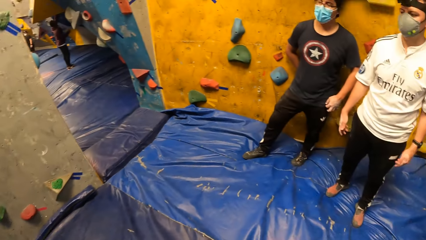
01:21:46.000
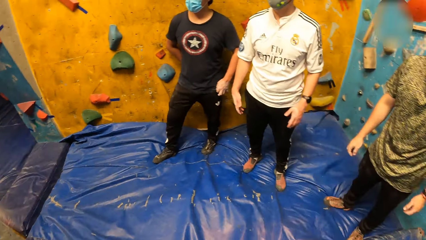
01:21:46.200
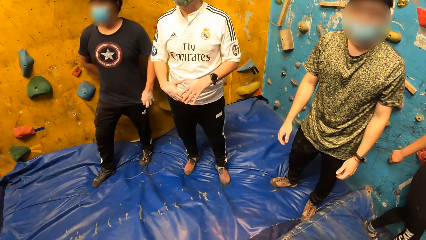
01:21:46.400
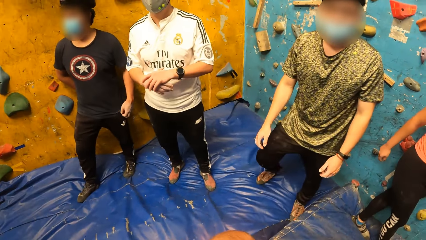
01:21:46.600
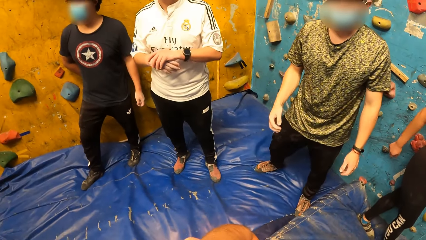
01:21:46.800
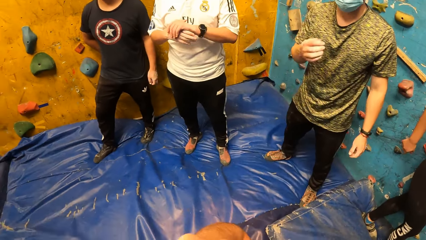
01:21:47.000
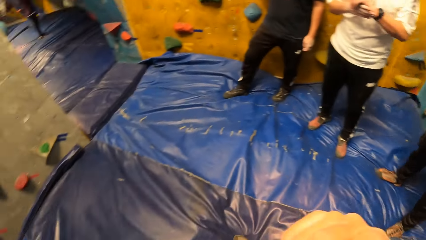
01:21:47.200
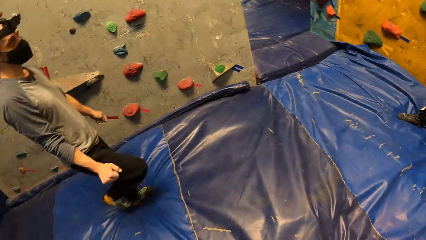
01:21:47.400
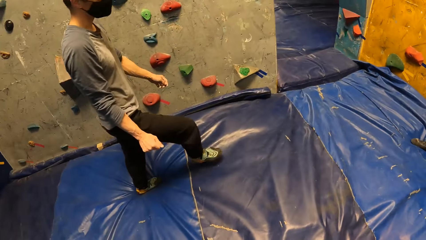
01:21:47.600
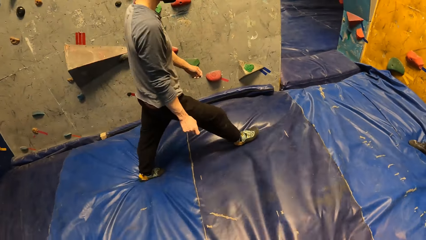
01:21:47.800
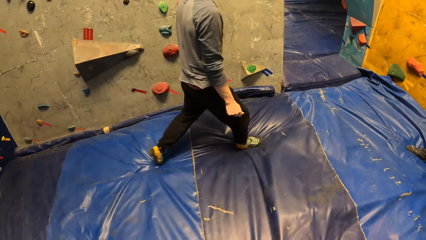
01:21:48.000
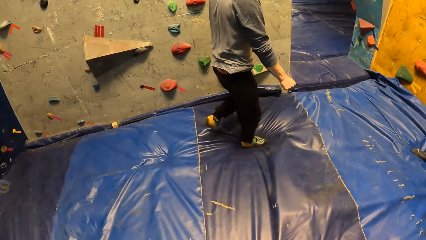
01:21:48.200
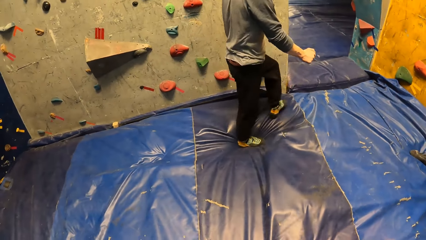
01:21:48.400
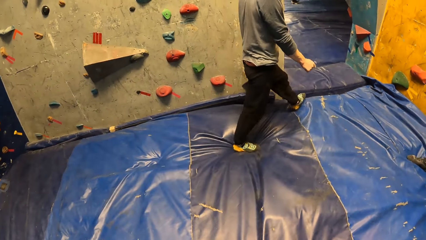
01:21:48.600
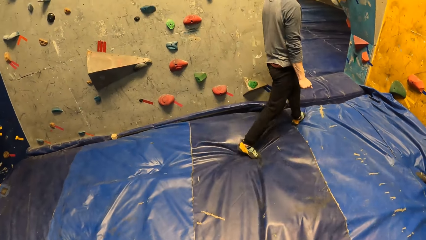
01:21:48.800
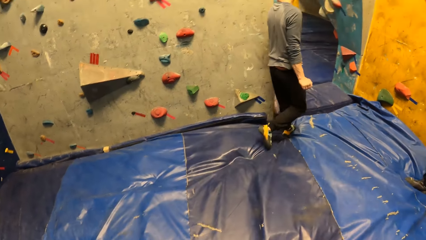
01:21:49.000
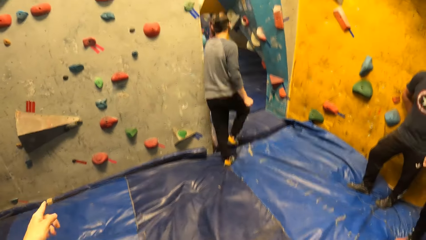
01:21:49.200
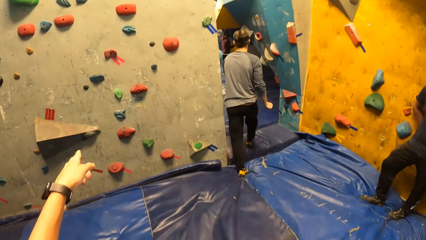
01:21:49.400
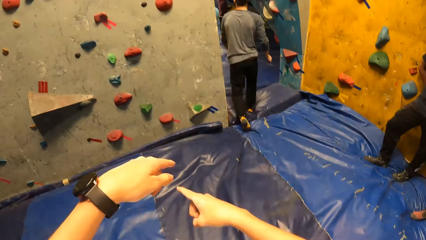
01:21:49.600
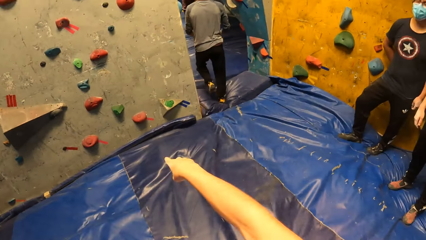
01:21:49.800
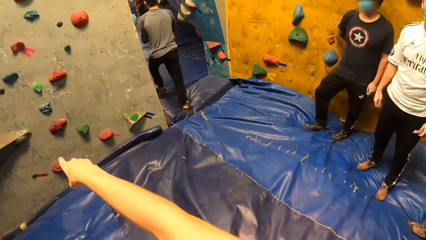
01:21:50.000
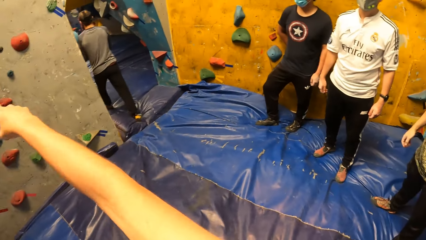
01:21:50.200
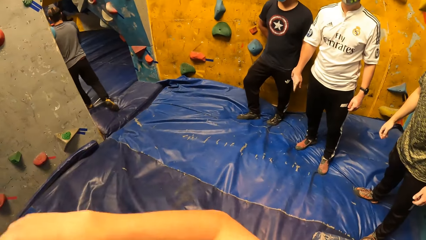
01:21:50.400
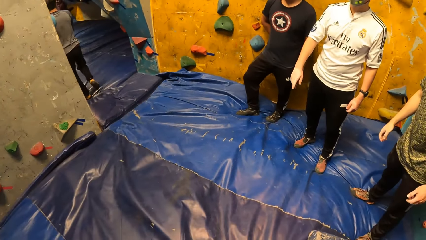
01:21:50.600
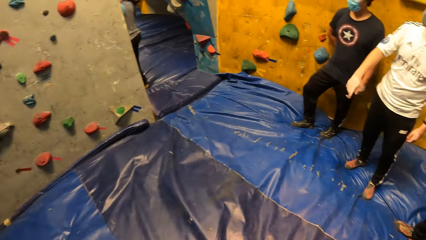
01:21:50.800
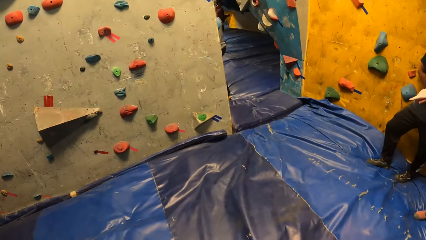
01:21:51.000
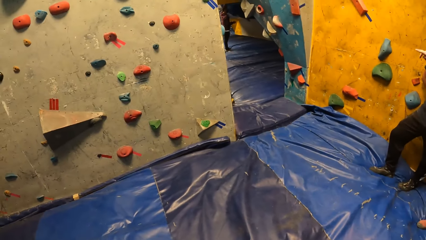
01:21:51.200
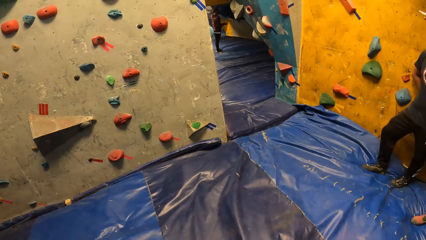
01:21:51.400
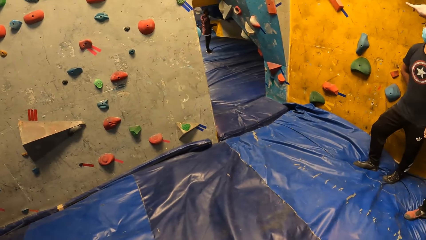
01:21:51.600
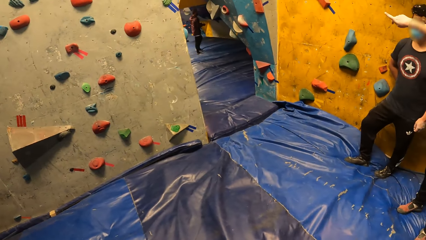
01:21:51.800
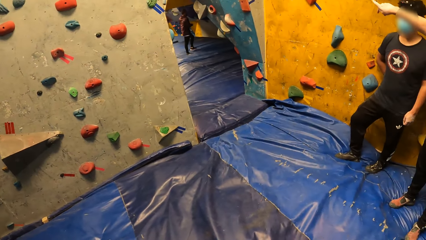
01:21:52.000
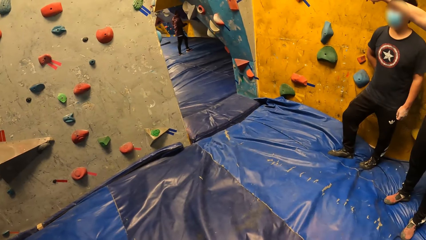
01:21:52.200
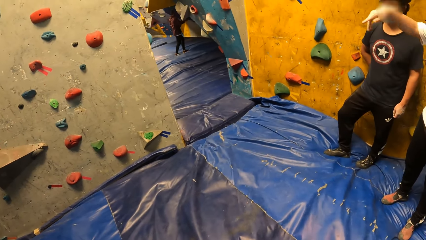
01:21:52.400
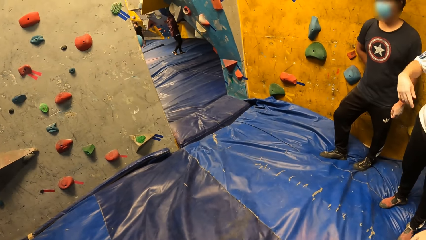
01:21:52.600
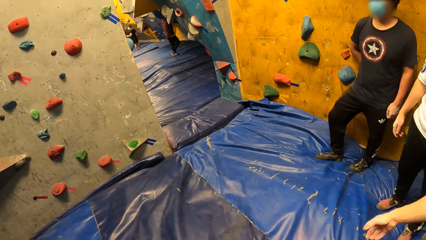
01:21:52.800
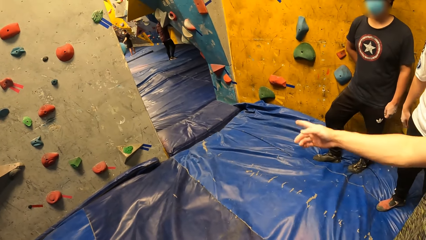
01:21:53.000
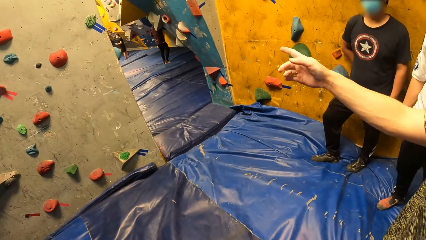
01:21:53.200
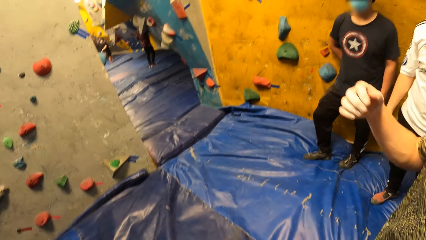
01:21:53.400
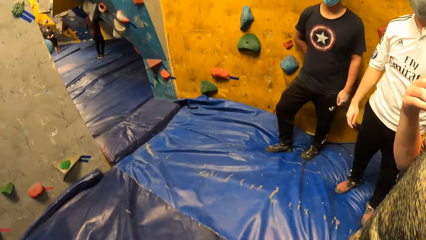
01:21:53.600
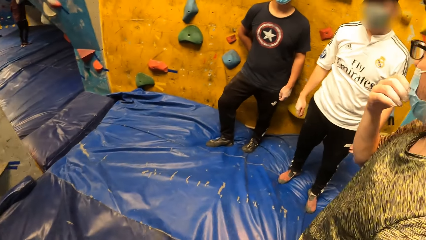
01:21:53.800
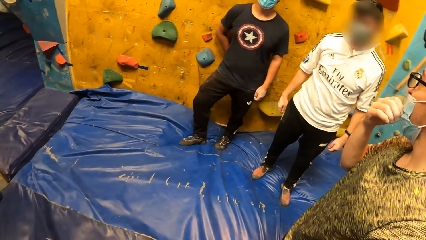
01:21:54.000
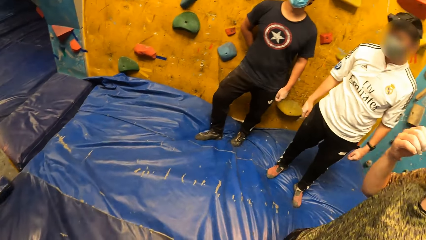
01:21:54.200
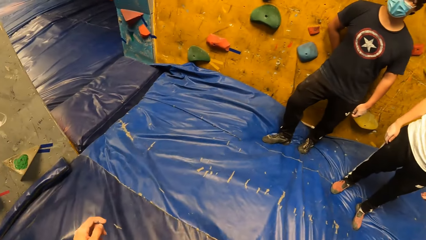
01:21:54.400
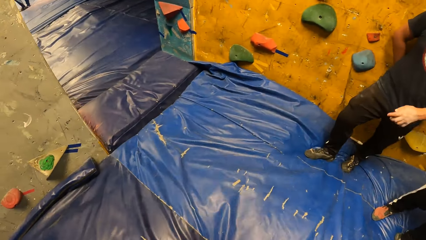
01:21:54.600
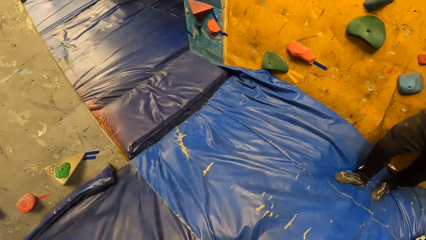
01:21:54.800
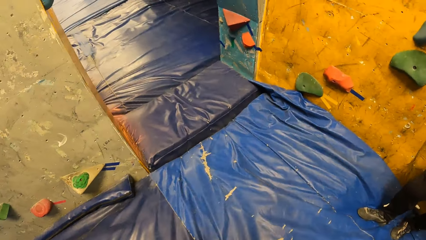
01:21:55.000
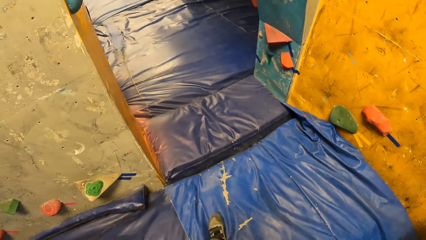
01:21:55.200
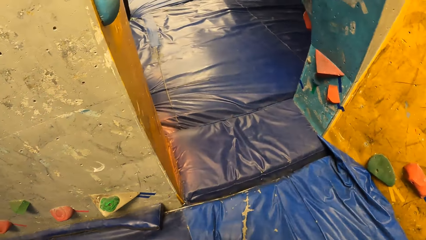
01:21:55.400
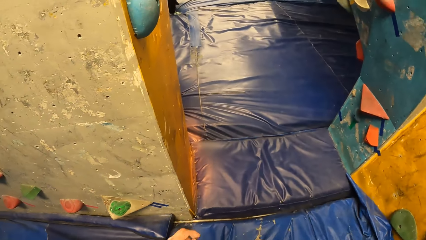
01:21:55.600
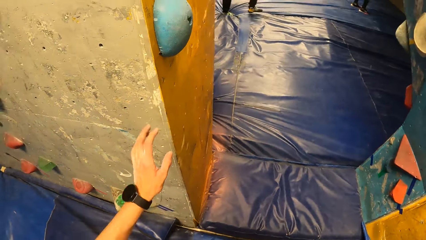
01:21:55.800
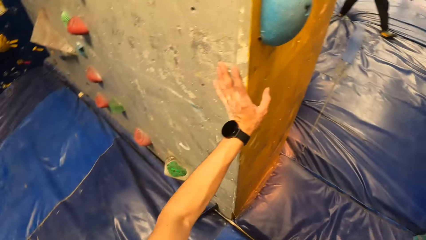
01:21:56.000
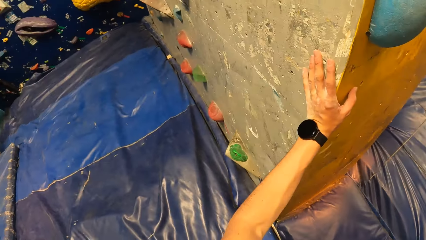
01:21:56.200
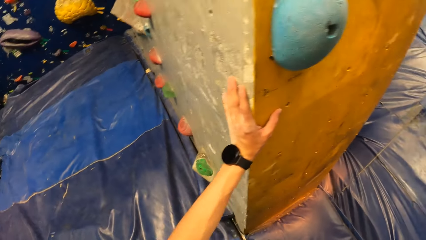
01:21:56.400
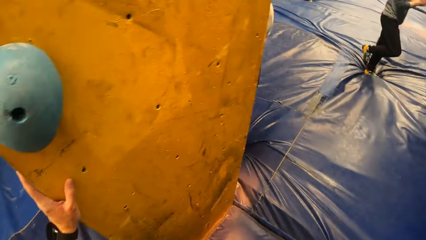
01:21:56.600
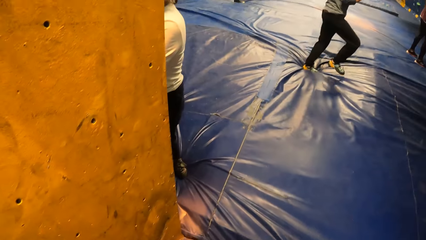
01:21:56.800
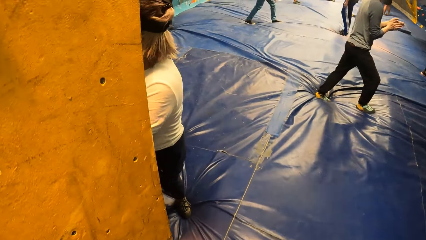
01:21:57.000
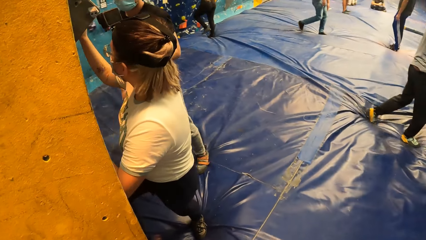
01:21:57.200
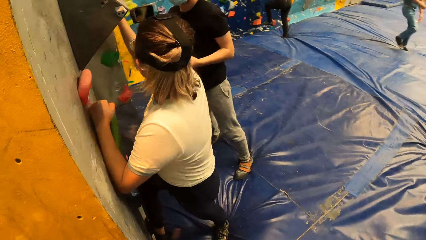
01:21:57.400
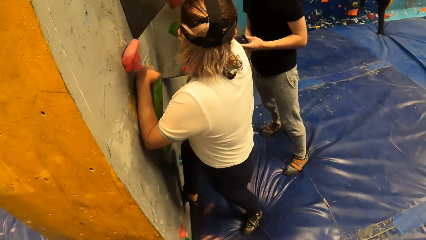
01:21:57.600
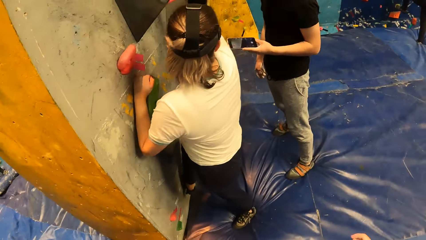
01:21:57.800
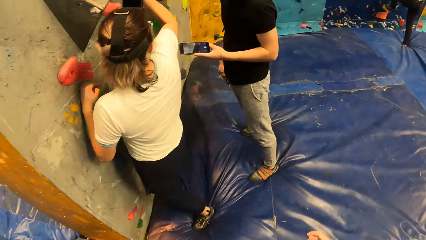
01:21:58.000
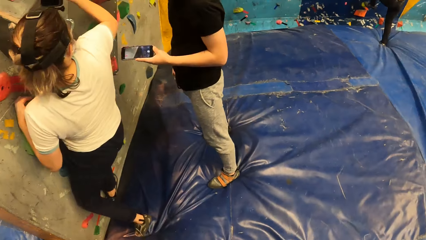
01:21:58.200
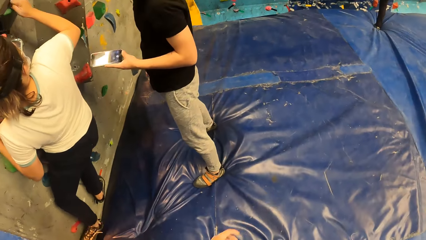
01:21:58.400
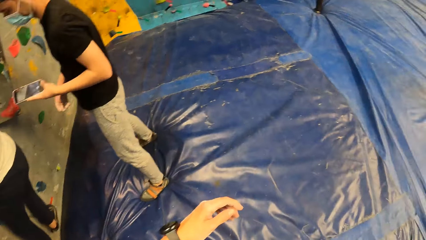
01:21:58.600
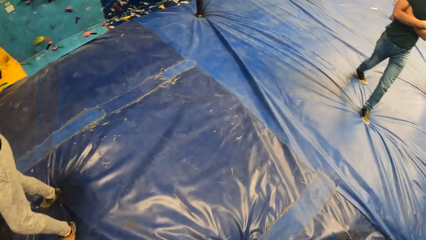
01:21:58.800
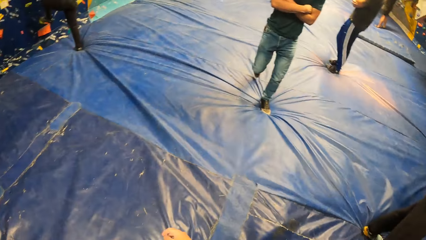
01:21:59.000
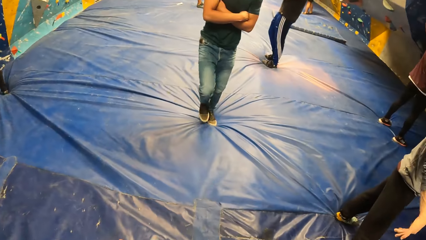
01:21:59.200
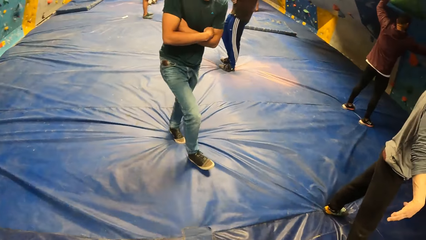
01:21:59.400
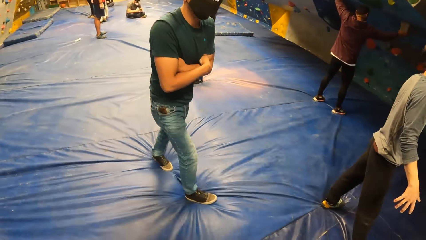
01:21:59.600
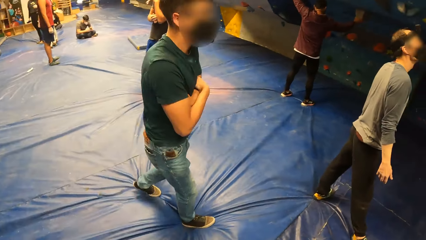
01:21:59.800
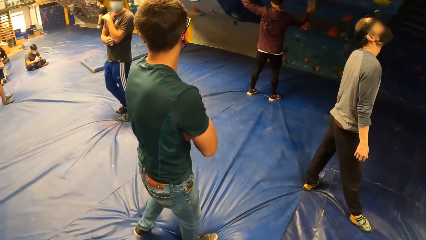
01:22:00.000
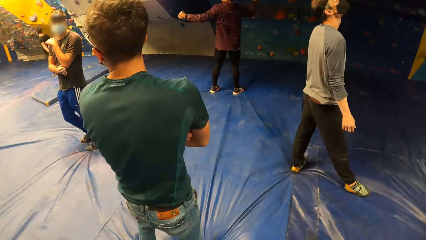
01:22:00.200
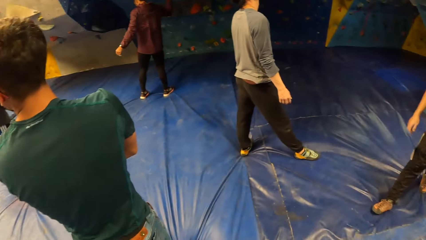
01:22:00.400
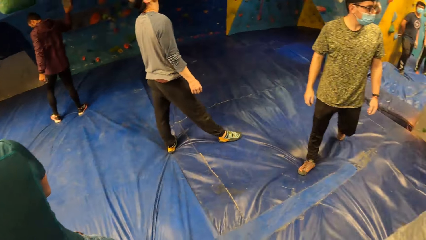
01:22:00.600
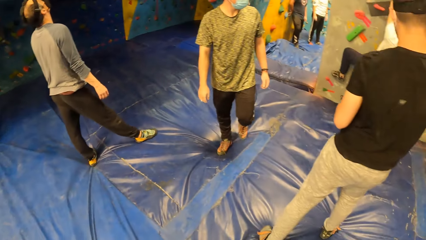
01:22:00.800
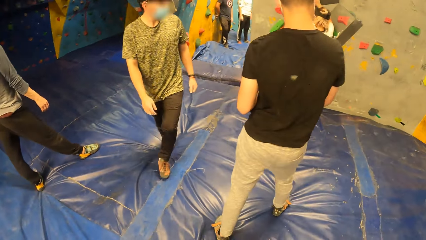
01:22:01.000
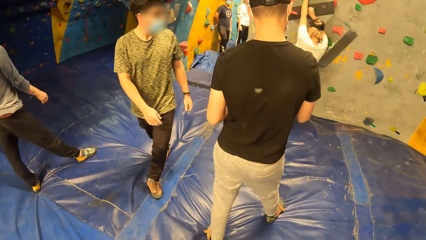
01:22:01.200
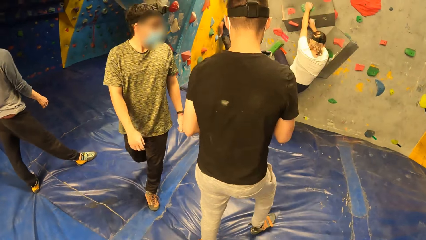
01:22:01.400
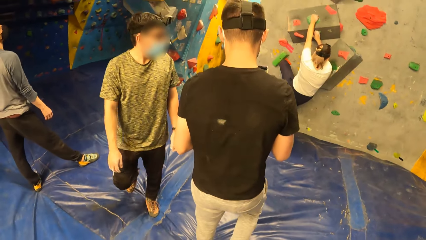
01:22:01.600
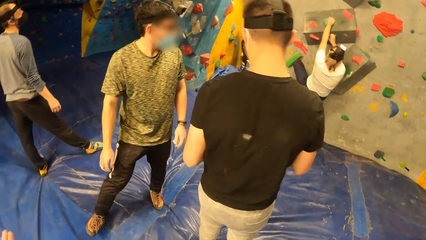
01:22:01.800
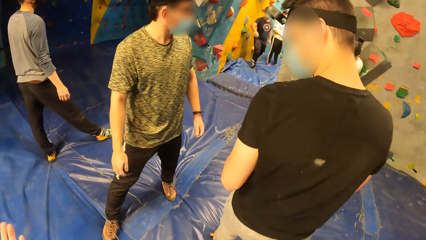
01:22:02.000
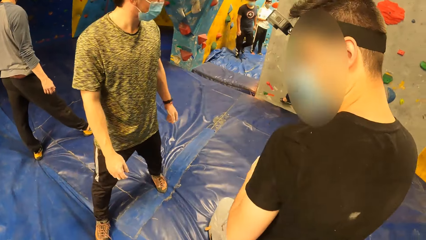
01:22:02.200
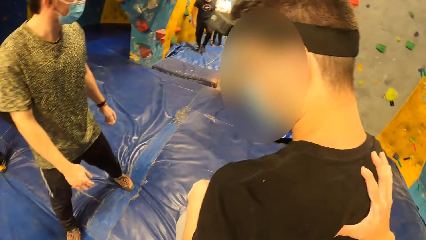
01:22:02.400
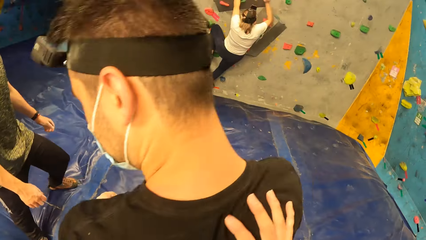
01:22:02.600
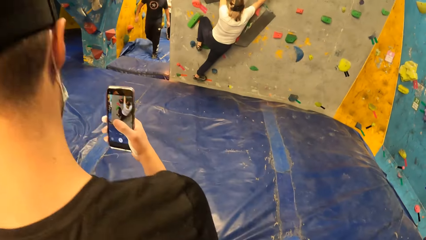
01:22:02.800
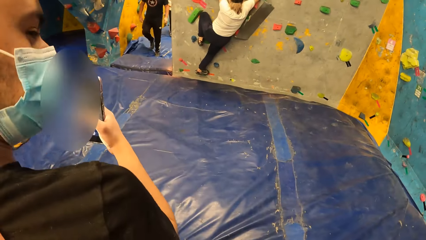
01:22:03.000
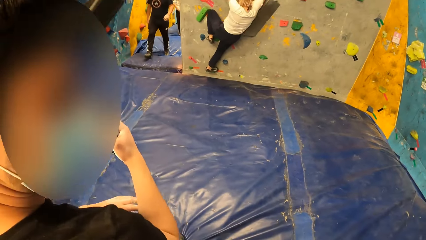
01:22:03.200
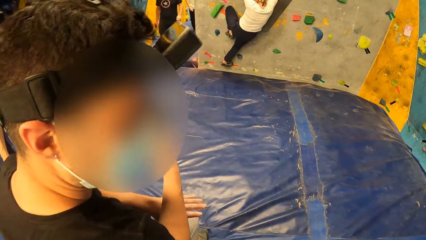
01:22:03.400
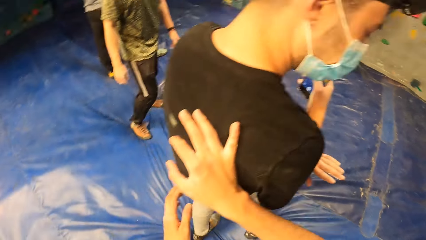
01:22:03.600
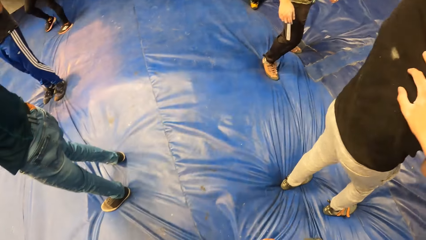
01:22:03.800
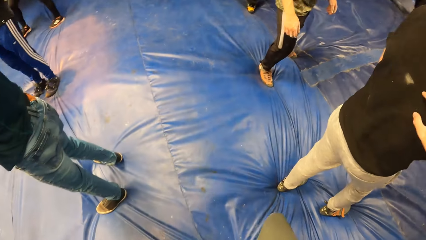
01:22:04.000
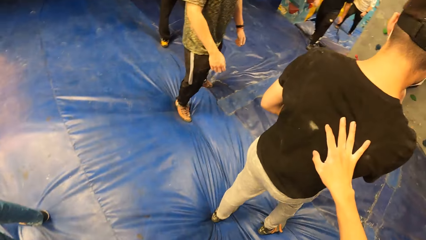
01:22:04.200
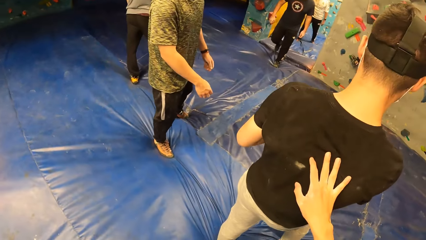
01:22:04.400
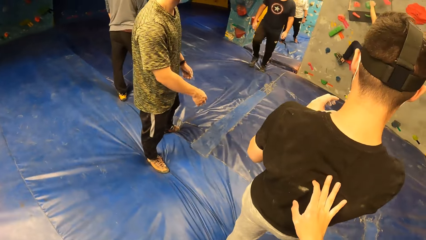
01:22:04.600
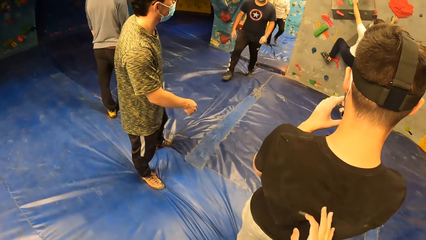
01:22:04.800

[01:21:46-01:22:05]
The camera wearer turns around. He looks at a person and a man. He interacts with a group of people. He turns around. Another person walks past the camera wearer. The camera wearer points towards the rock wall or board with both hands. He turns around. The man points at the board. The first person points at the board. The camera wearer walks on the canvas, holds the board, looks around, and walks on the canvas. The first person walks towards the camera wearer. The camera wearer holds the man's back. He touches the man with his right hand. Another person holds a phone.
